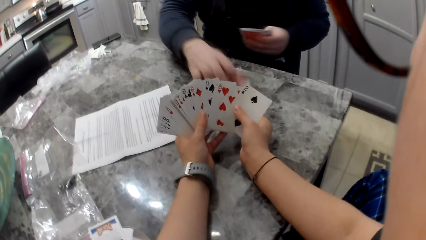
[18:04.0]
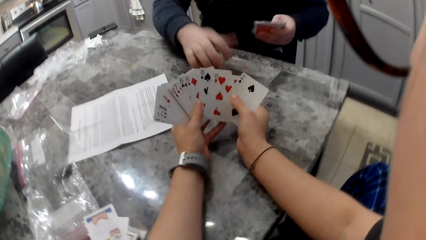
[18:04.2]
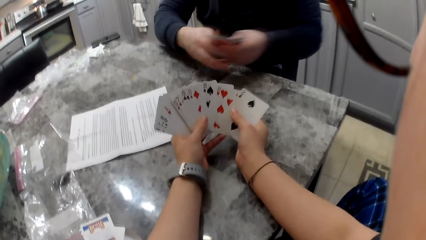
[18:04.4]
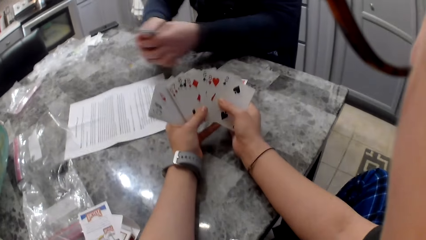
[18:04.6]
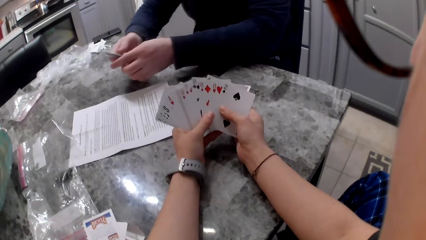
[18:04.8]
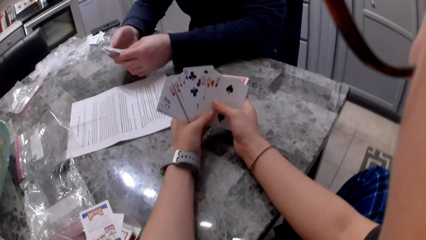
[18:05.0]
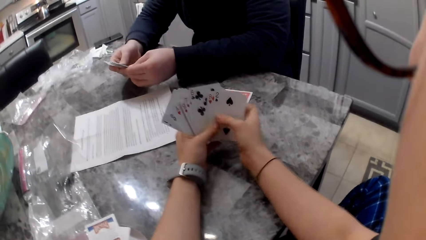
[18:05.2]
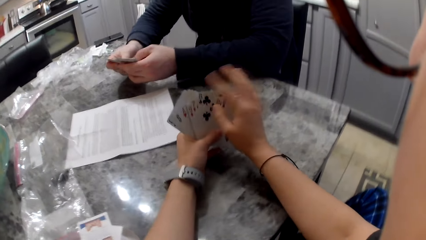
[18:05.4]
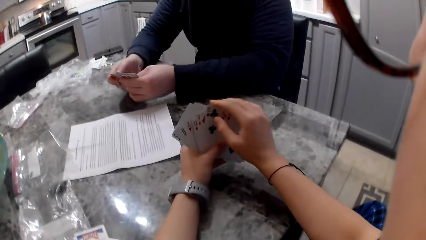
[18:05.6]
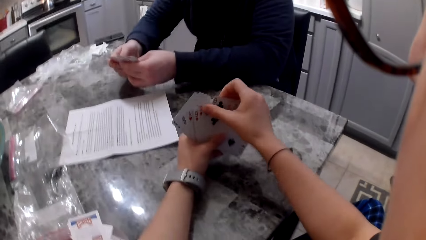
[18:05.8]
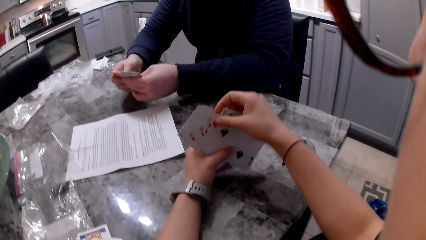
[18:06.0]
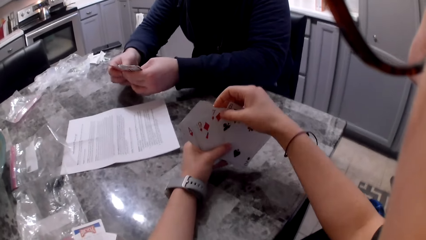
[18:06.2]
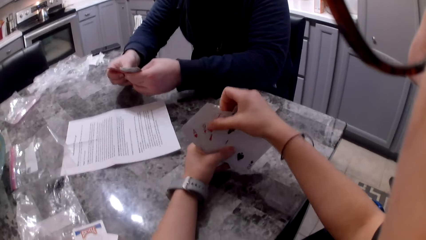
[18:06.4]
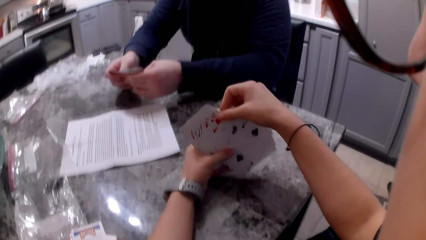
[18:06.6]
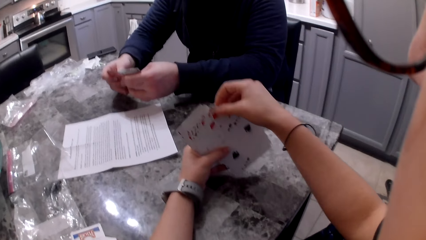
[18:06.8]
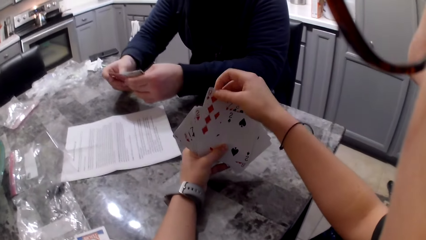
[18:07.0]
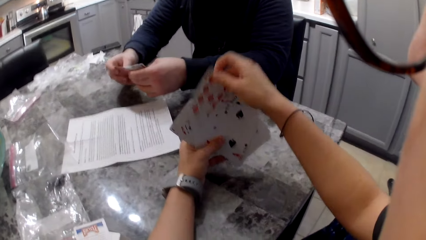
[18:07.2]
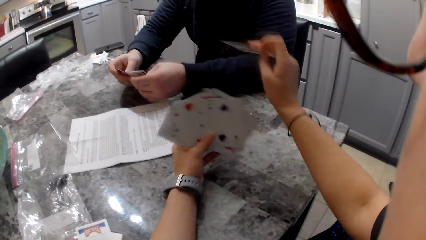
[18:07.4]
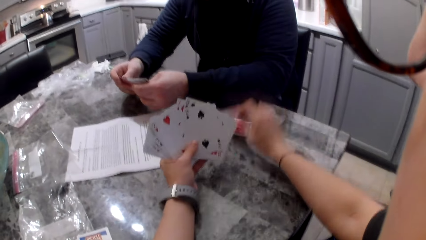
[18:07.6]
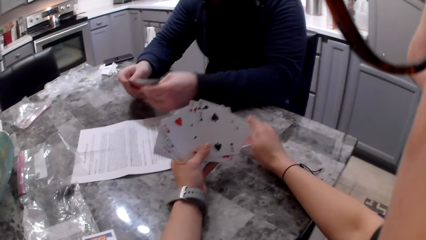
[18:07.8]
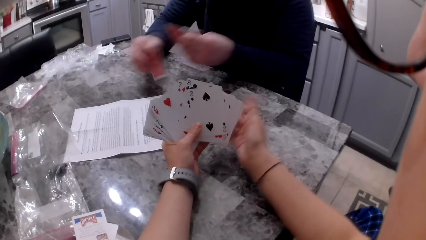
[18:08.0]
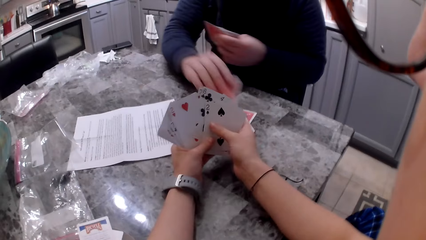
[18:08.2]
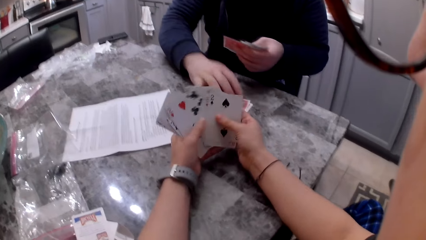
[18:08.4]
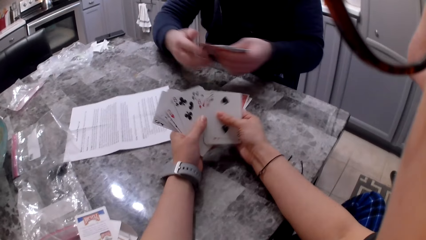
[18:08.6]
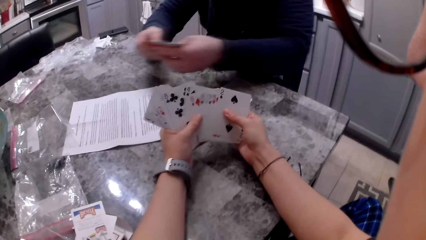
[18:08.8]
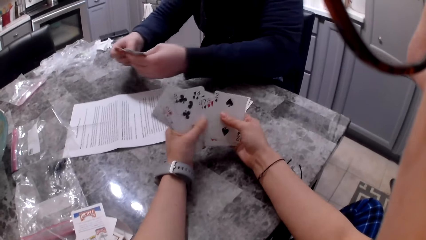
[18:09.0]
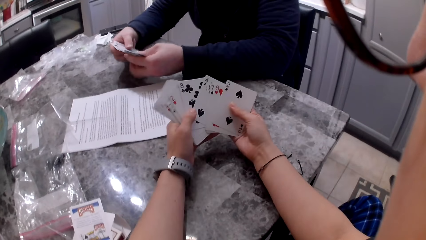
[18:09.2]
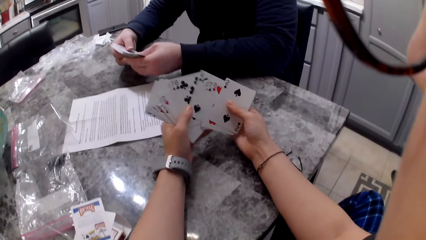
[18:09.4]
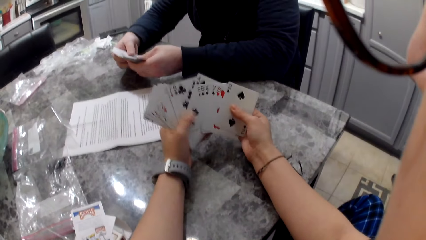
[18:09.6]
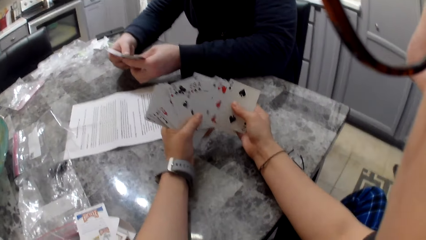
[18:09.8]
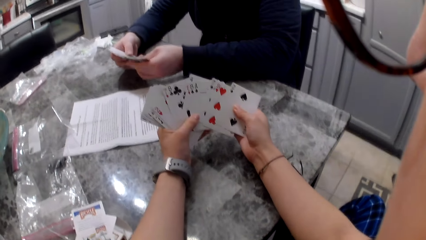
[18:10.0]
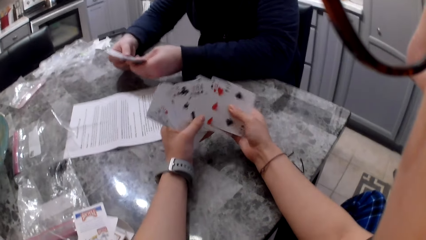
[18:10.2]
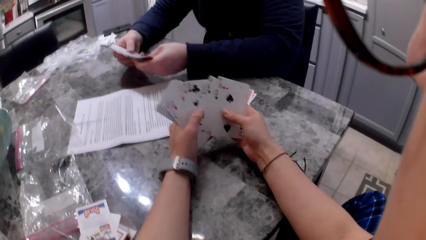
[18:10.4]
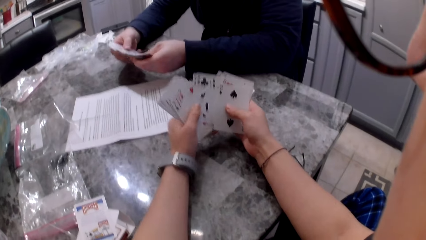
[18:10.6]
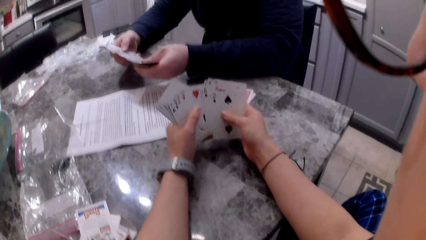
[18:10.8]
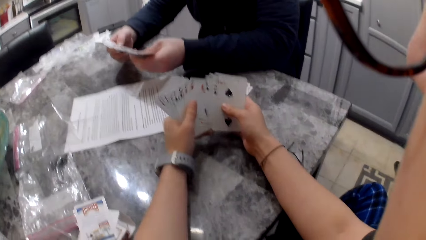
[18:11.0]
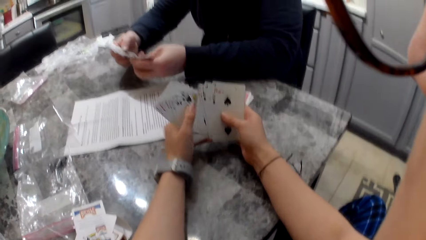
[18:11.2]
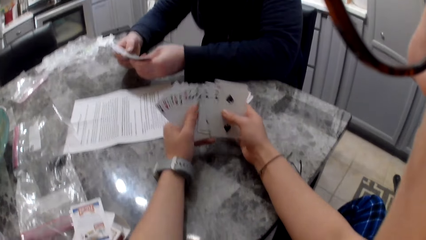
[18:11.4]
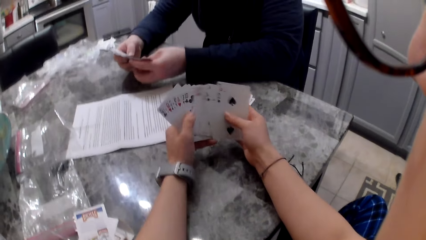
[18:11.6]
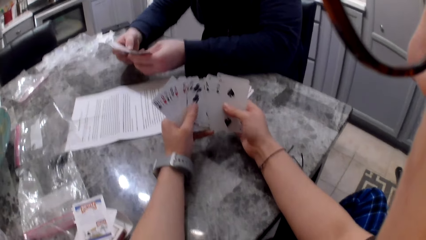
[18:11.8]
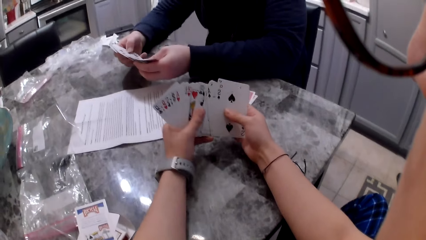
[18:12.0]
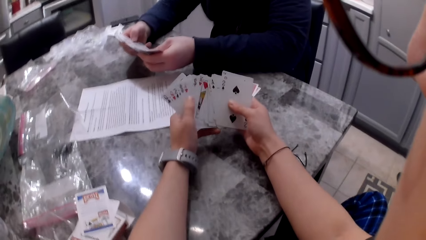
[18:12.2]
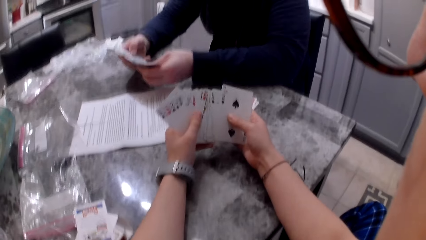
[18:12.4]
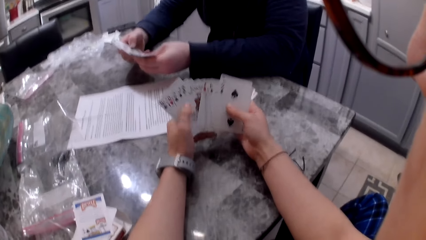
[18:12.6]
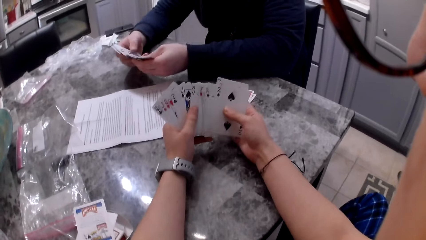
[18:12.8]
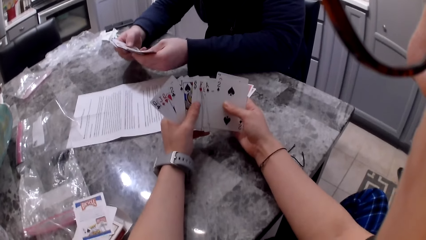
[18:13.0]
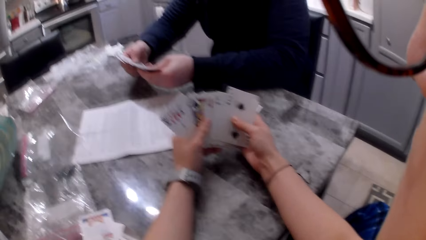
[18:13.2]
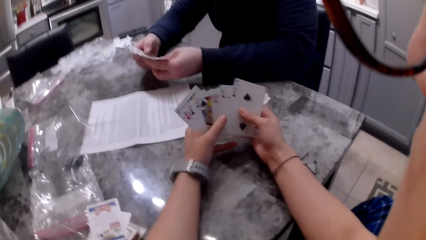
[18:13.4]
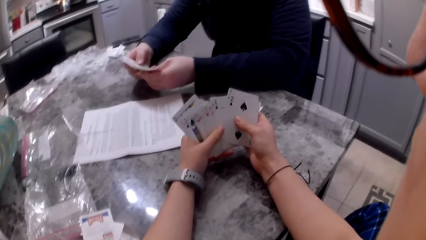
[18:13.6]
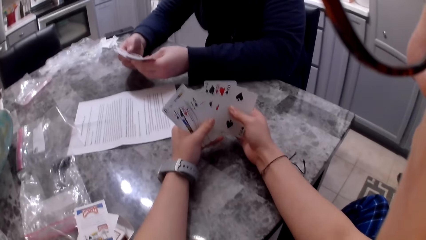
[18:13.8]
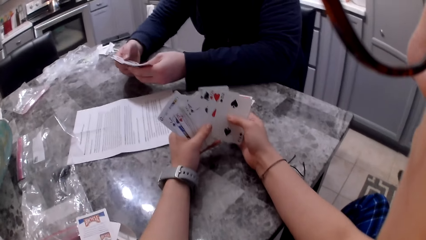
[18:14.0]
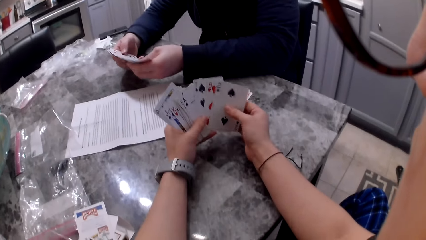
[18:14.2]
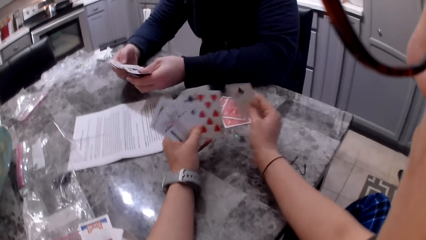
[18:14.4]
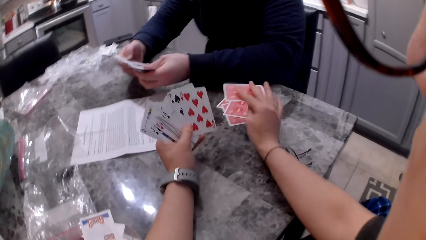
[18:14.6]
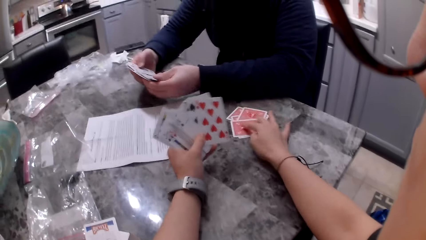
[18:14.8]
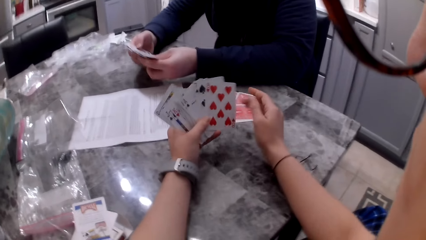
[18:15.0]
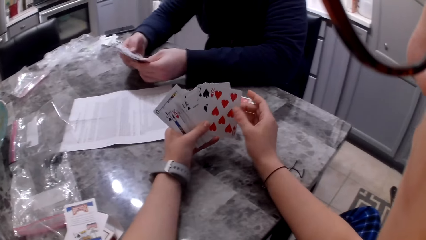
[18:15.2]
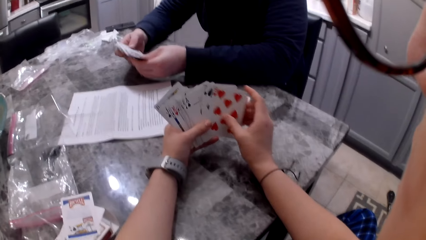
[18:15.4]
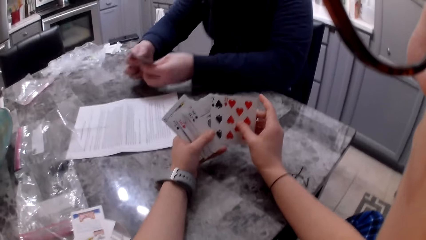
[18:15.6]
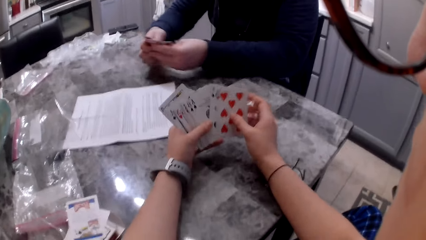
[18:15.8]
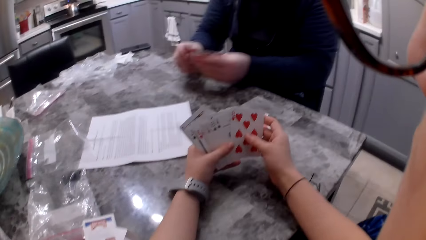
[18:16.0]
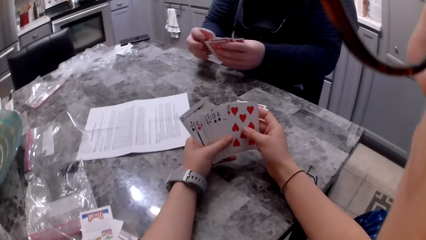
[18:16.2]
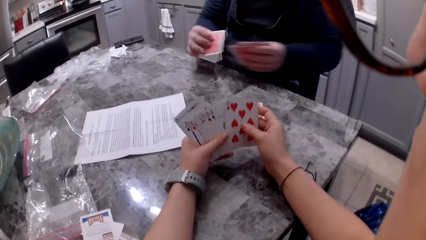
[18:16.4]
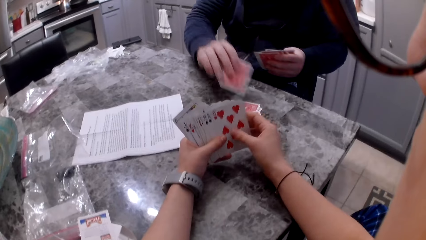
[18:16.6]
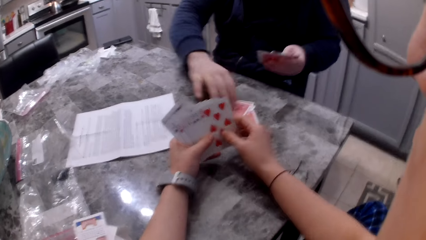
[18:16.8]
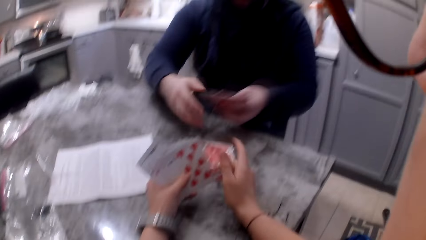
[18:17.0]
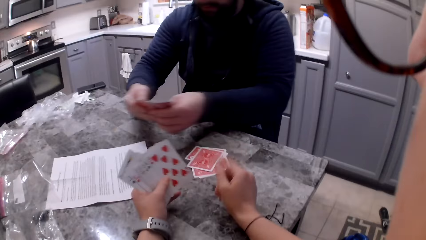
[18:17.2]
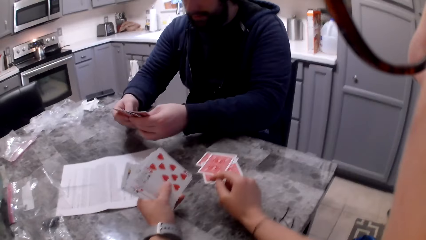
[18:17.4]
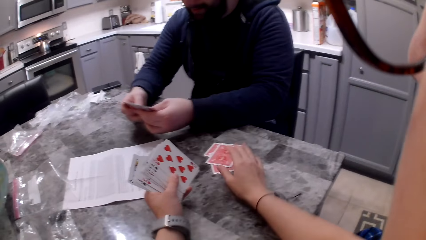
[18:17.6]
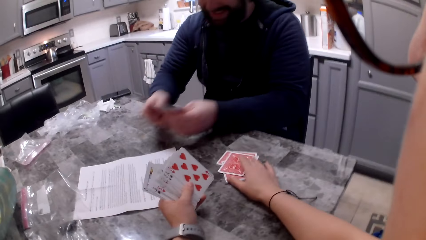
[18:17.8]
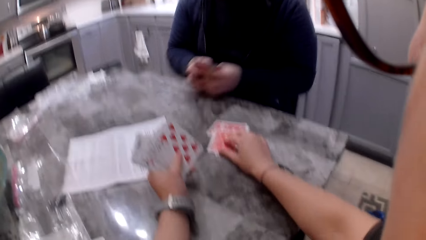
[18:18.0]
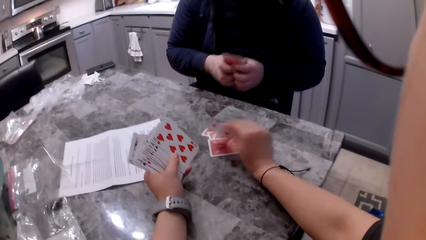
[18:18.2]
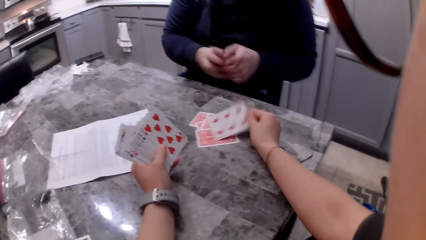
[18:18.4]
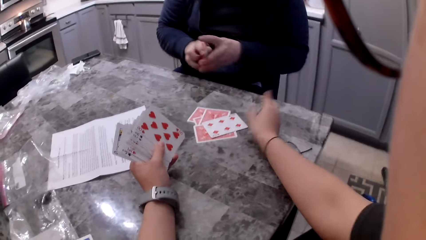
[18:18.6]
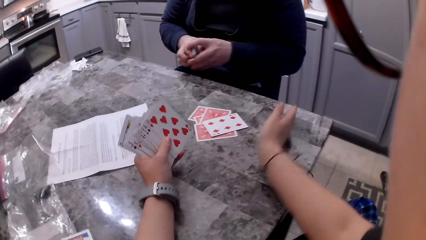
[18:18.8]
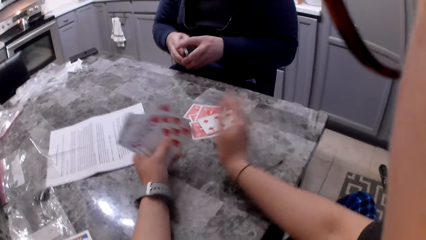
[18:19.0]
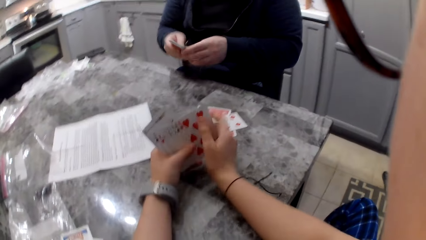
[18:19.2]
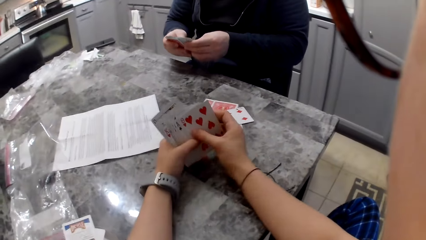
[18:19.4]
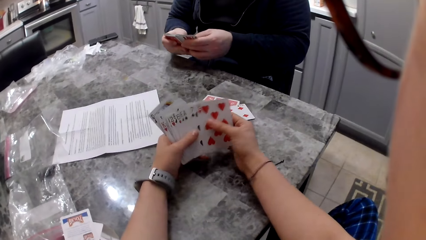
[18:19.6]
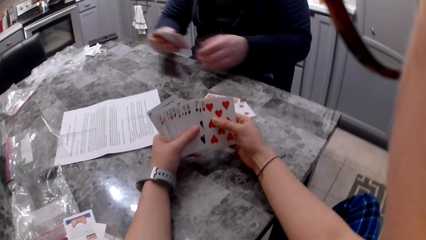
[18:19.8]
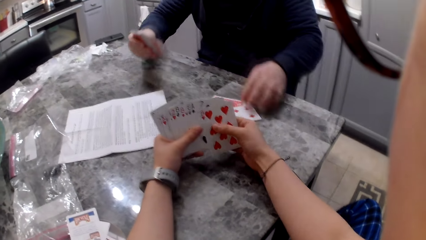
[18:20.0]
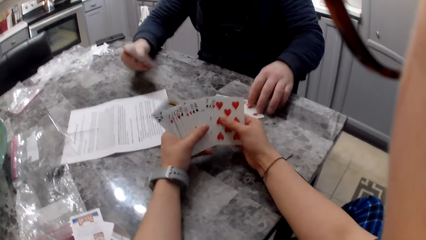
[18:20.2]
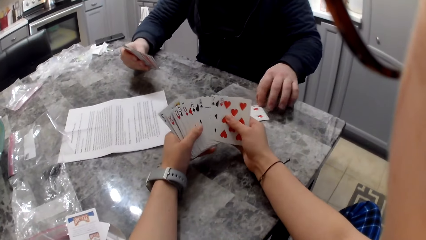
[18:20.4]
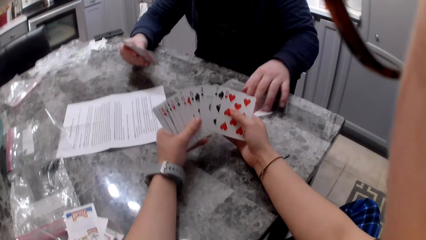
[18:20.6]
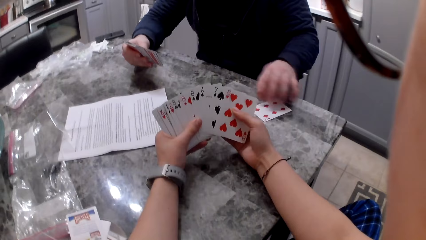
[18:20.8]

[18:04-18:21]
A man drops a card on the counter and shuffles his cards in his hands. The camera wearer shuffles cards in her hands, picks up a card with her right hand and drops the card on the counter. The man picks up a card with his right hand and drops the card on the counter. The camera wearer shuffles the cards in her hands. The man shuffles the cards in his hands. The camera wearer picks up a card with her right hand, drops the card on the counter and shuffles the cards in her hands. The man picks up a card with his right hand, drops the card on the counter and shuffles the cards in his hands. The camera wearer flips a card on the table with her right hand and shuffles the cards in her hands. The man moves the flipped card on the counter and spreads the cards on the table.
